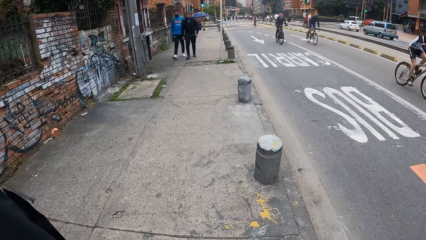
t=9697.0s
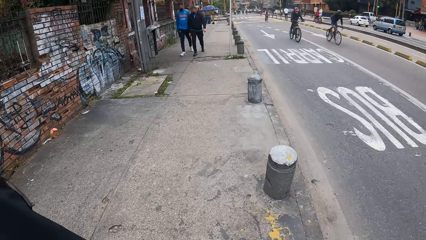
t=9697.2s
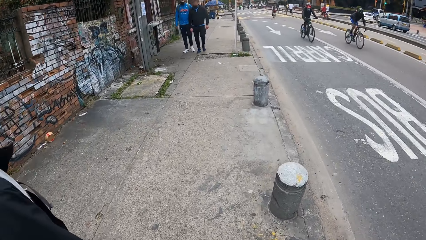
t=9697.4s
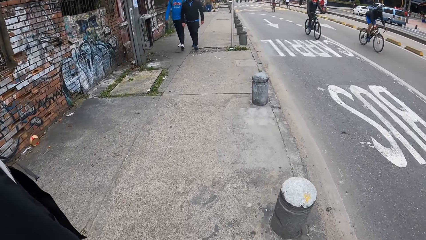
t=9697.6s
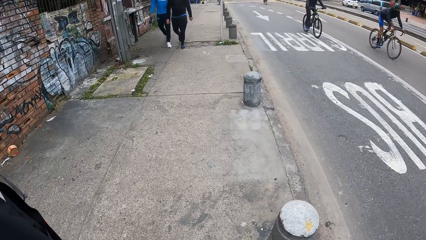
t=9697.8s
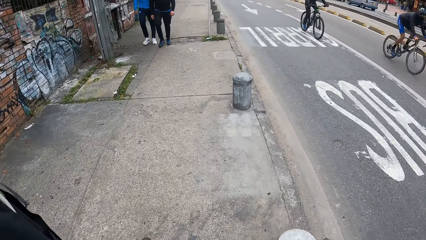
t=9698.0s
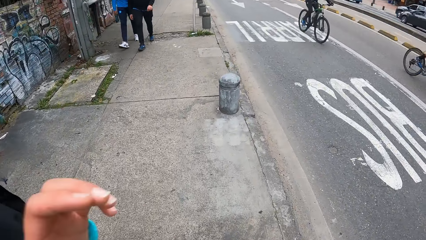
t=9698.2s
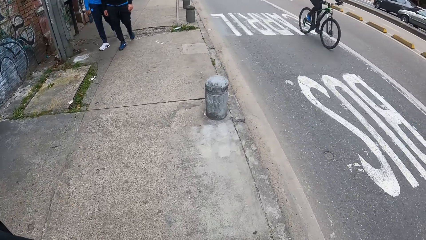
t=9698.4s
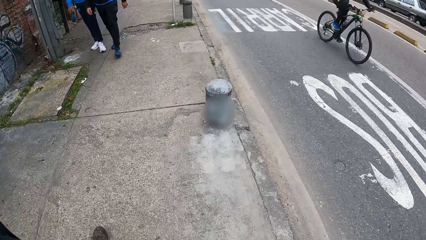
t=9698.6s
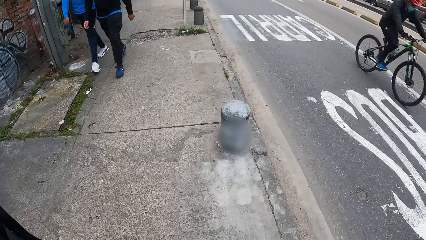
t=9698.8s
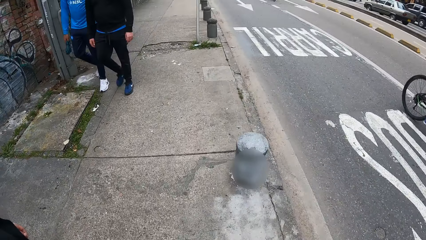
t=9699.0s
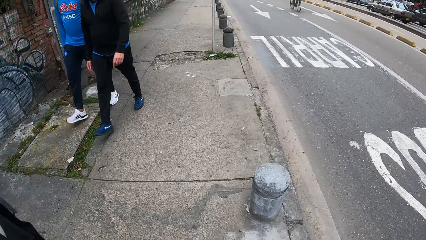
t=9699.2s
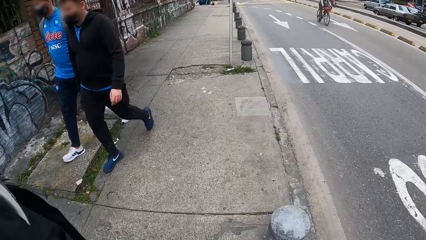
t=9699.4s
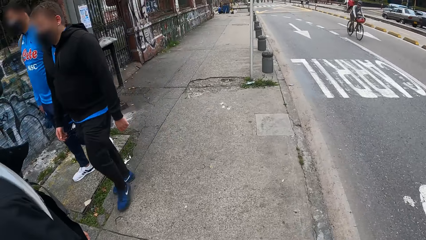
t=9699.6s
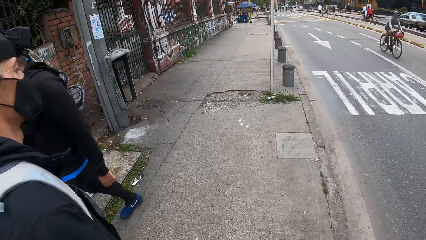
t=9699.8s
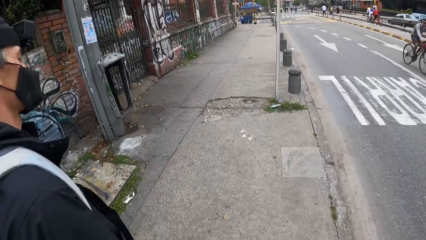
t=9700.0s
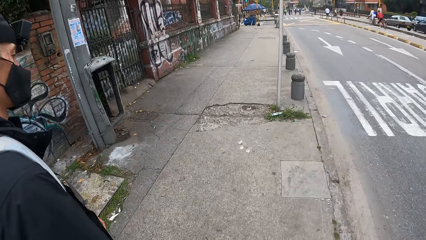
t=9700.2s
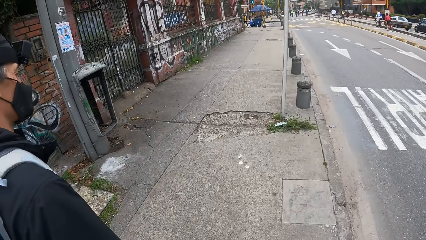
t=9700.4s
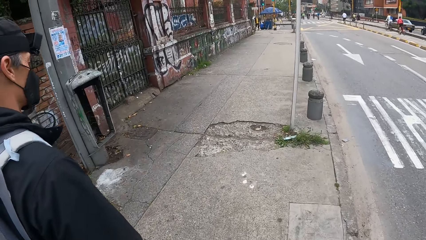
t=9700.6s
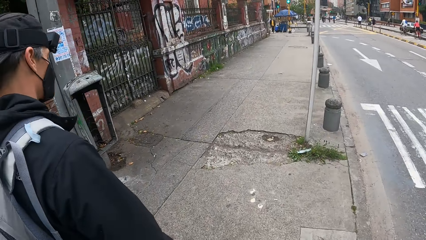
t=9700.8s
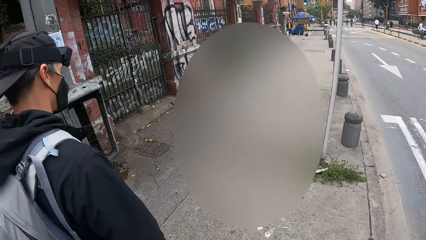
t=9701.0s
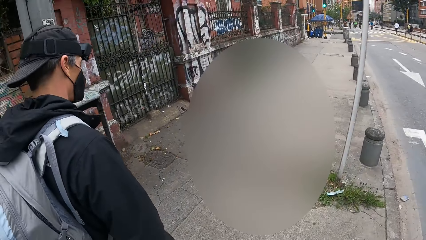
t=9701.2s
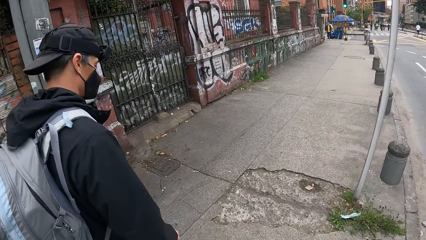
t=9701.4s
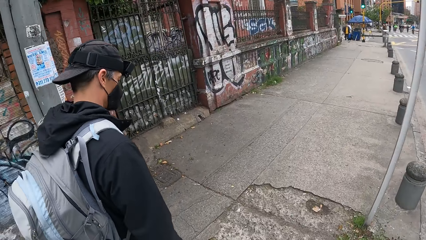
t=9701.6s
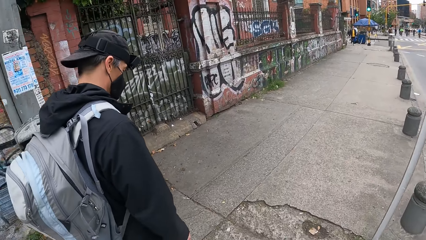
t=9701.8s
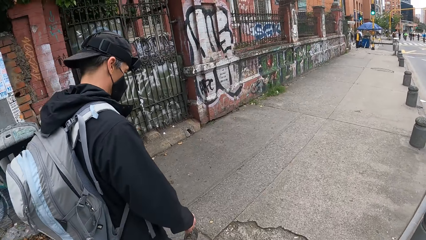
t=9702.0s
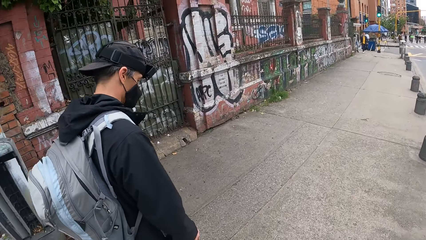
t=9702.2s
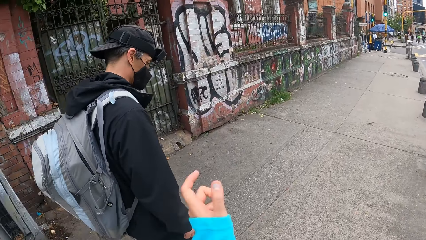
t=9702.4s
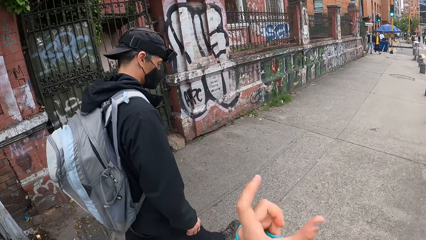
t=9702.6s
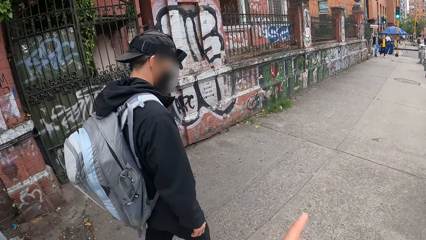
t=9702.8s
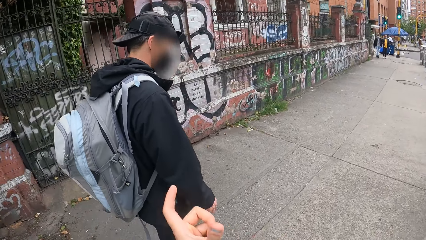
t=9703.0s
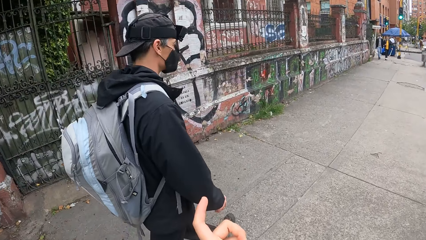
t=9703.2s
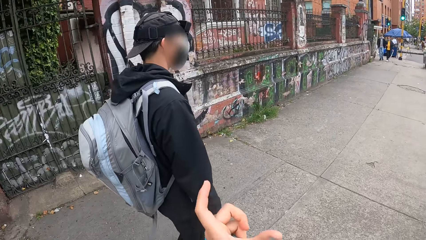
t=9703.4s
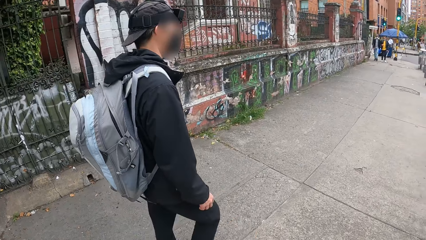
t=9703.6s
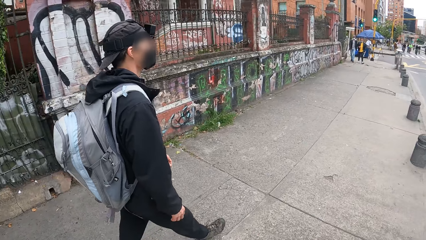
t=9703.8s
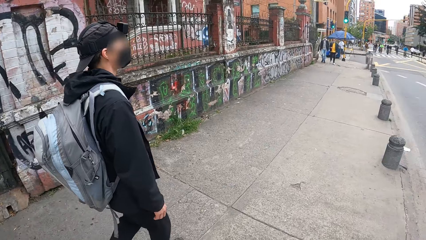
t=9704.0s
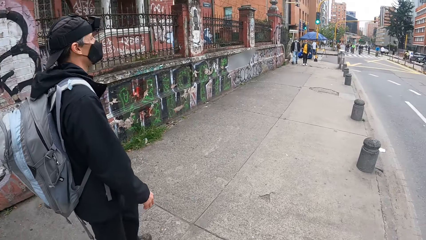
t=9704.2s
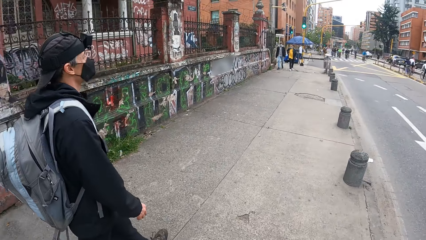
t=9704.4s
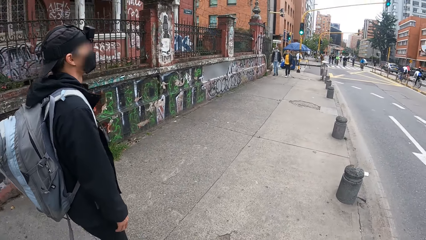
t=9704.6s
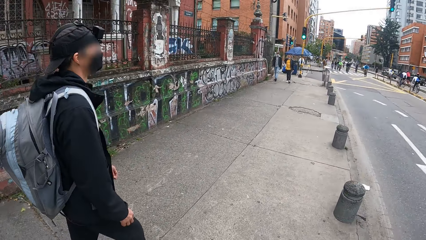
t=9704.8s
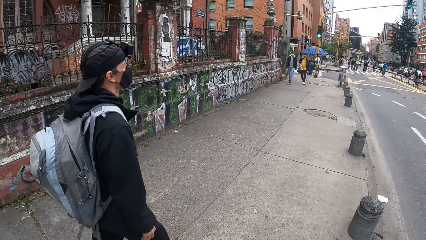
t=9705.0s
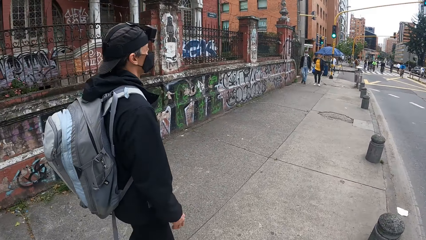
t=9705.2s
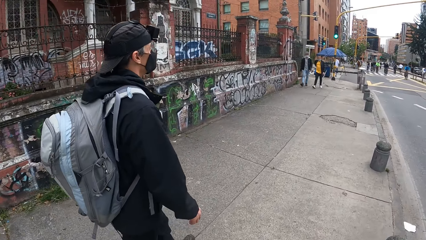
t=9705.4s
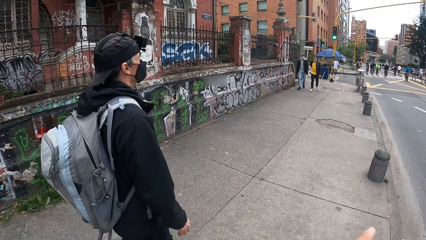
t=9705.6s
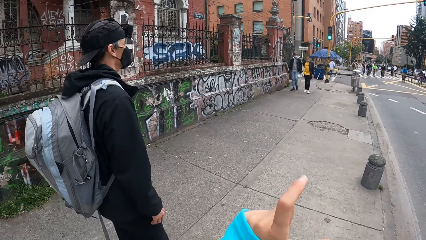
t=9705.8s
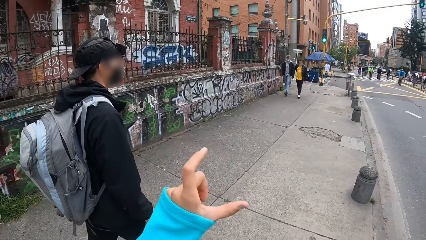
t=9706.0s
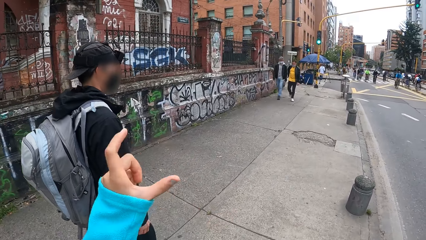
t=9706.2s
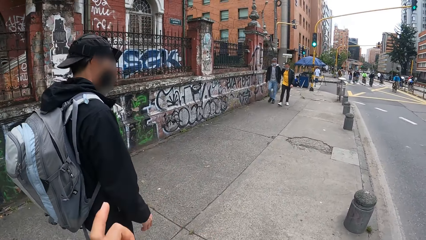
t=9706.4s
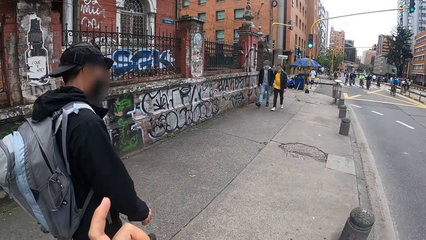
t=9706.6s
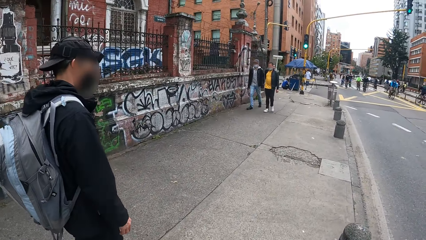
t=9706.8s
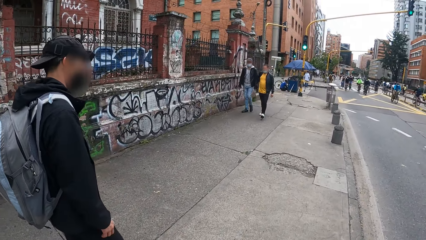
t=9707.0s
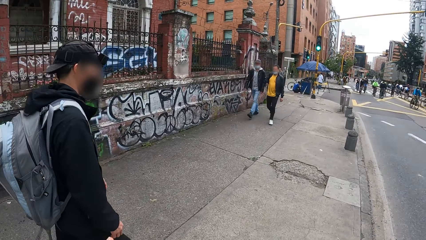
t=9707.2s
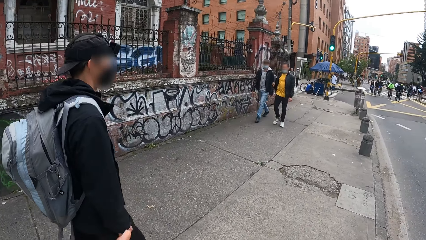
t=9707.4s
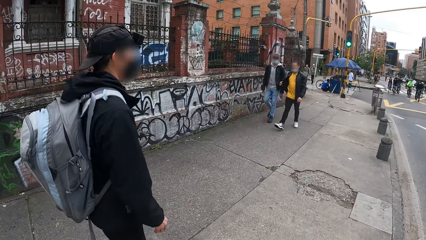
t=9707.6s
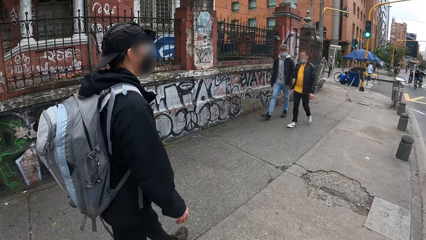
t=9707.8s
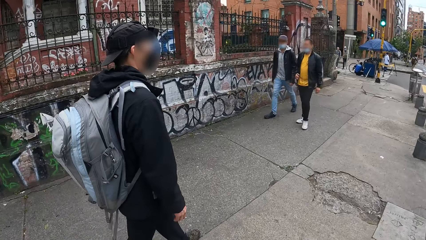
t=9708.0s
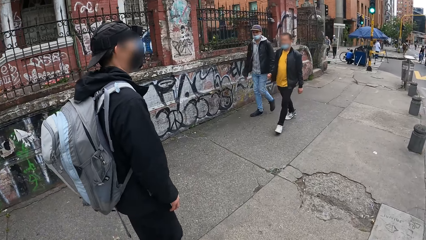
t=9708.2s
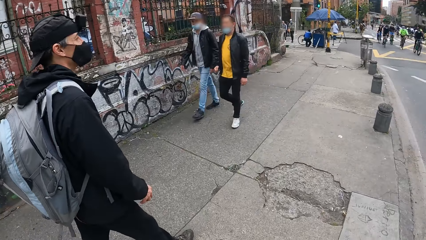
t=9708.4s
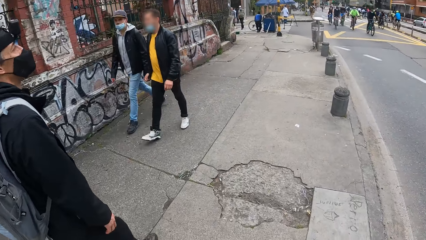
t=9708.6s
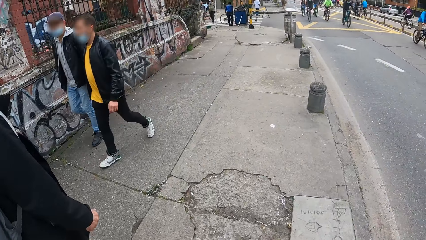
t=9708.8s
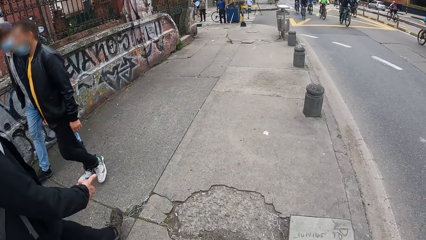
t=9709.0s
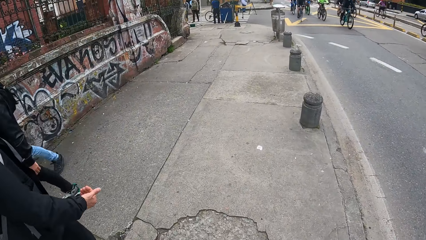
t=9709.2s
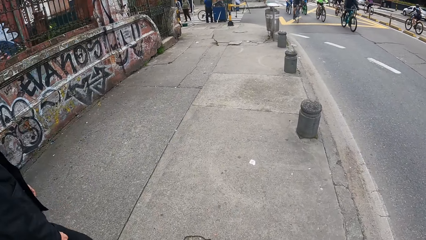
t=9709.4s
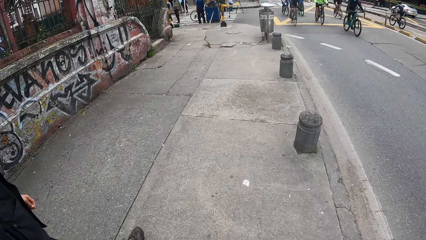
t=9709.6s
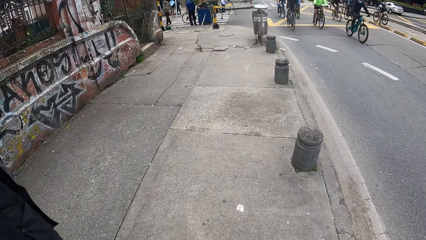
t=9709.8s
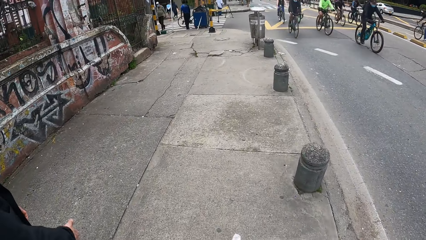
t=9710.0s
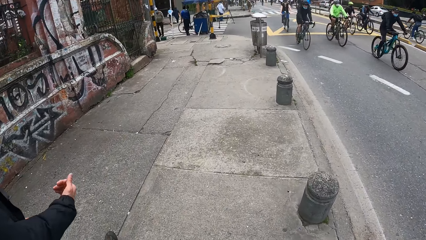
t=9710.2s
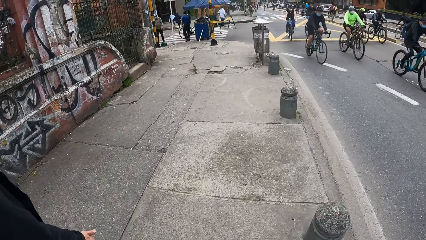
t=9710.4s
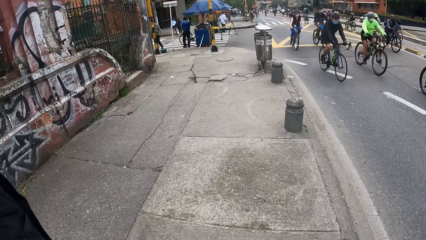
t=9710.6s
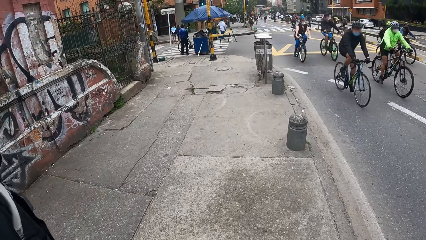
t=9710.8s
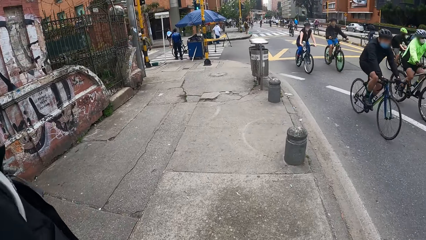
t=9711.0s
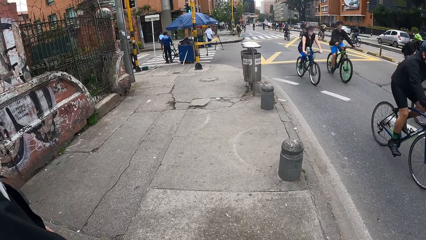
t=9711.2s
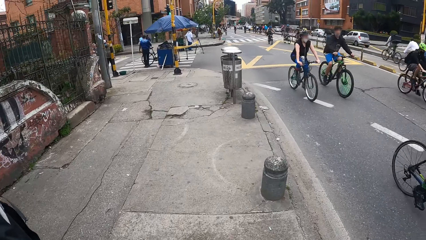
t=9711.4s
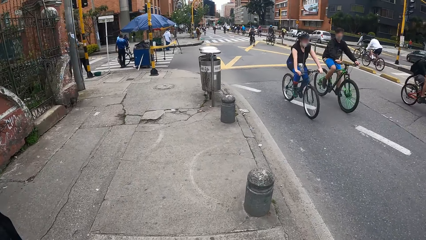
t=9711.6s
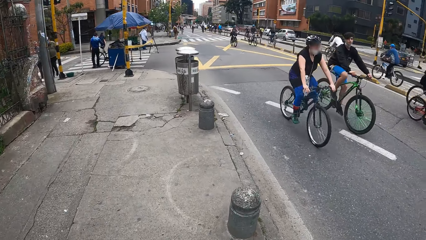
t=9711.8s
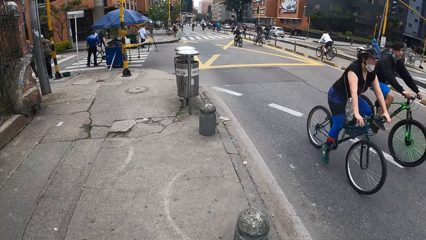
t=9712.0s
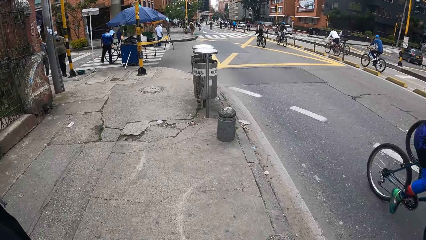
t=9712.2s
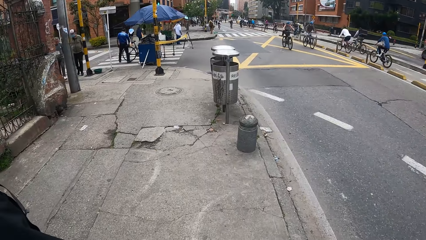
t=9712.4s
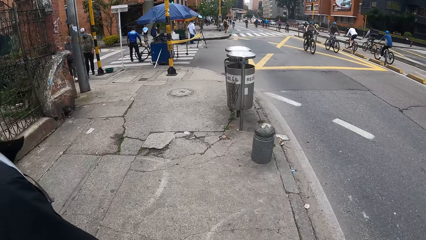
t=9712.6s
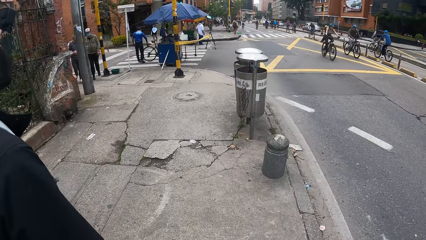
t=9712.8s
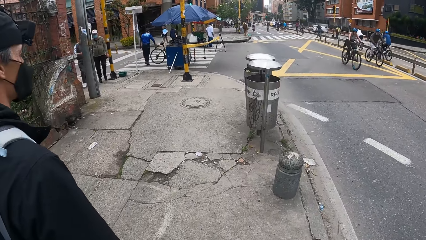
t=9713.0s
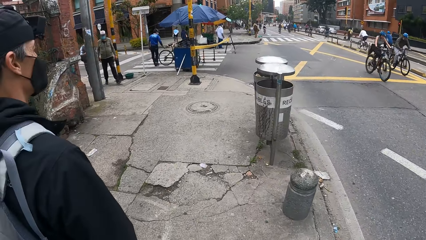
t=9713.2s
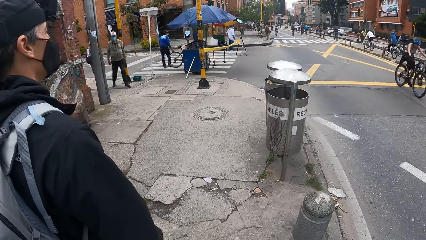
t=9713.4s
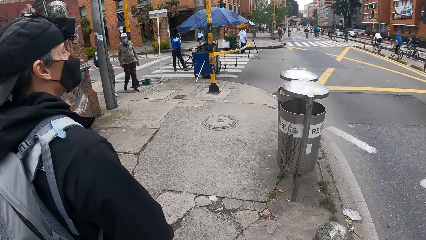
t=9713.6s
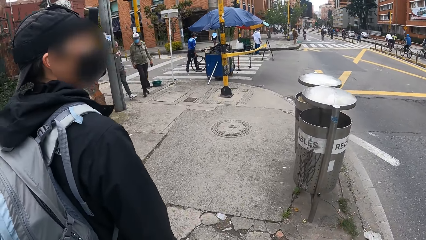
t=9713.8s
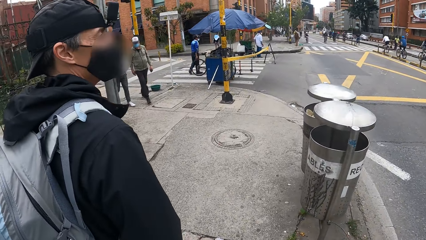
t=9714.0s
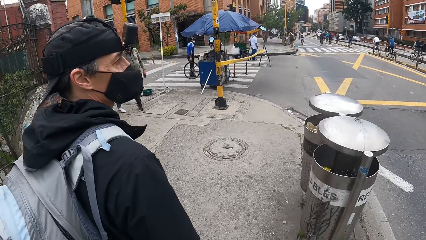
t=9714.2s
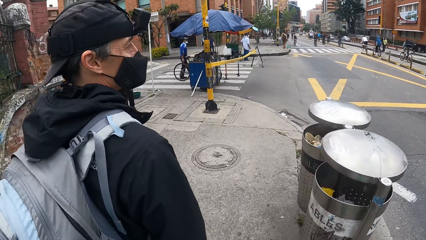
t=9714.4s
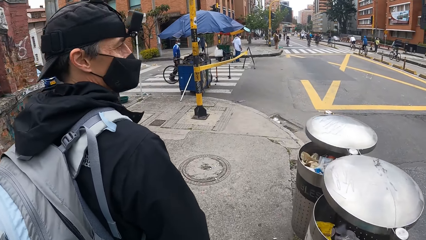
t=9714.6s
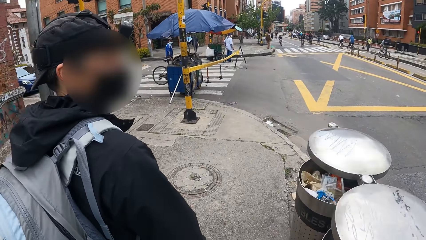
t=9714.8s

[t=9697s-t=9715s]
The camera wearer lifts her hand. She shakes her hand. She interacts with the man.
